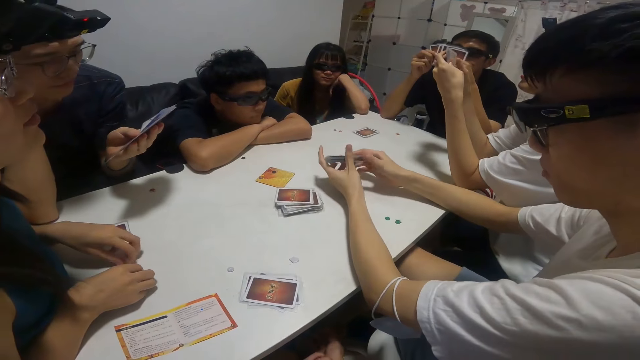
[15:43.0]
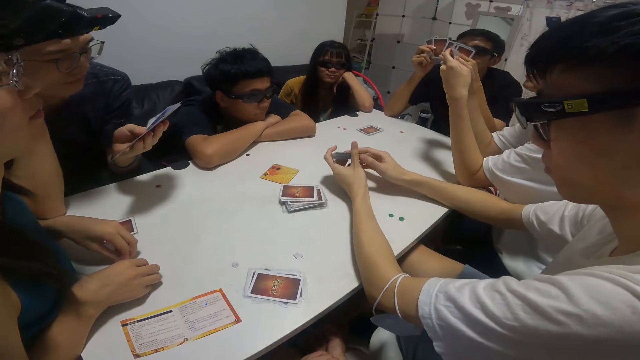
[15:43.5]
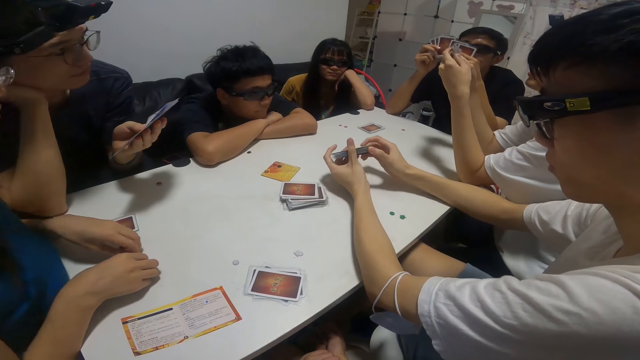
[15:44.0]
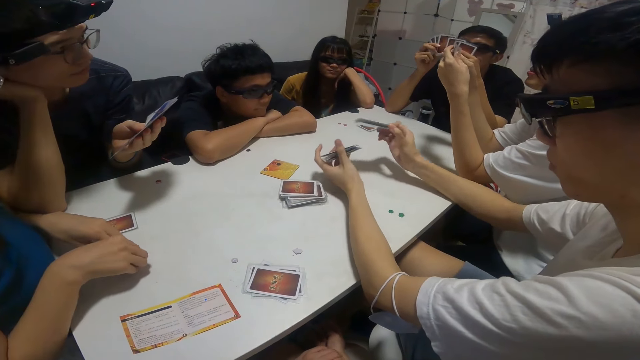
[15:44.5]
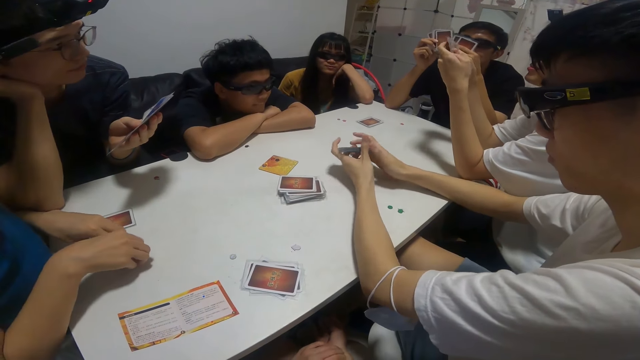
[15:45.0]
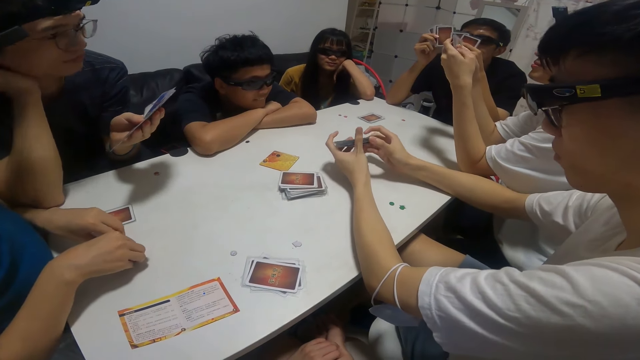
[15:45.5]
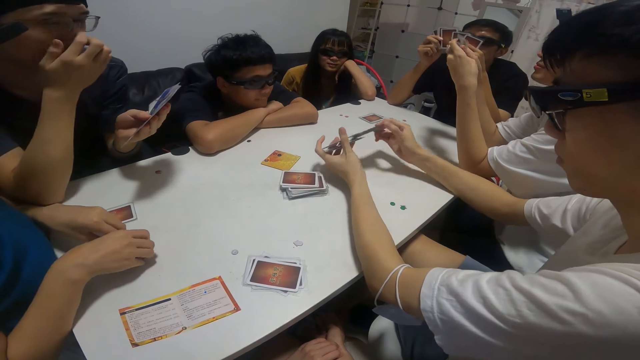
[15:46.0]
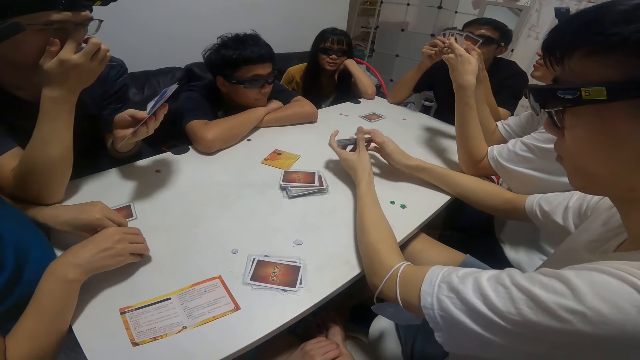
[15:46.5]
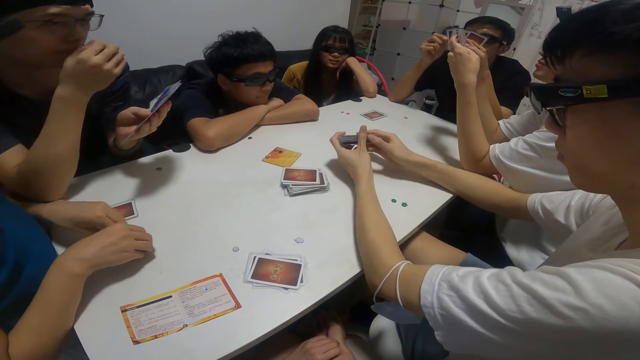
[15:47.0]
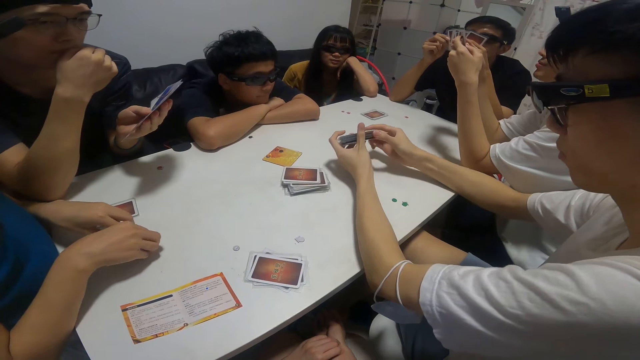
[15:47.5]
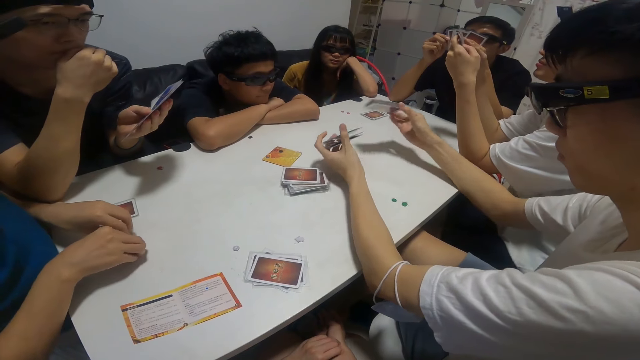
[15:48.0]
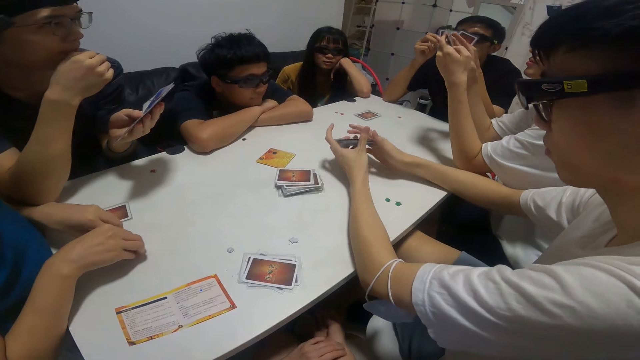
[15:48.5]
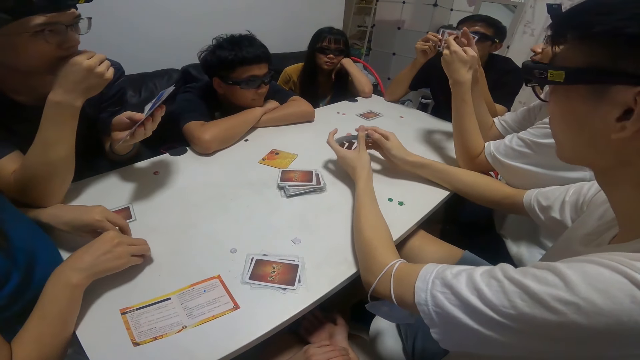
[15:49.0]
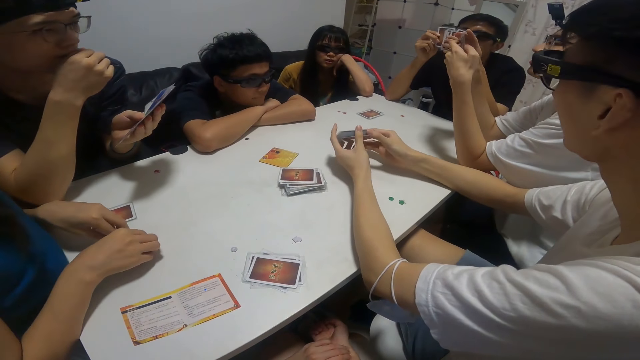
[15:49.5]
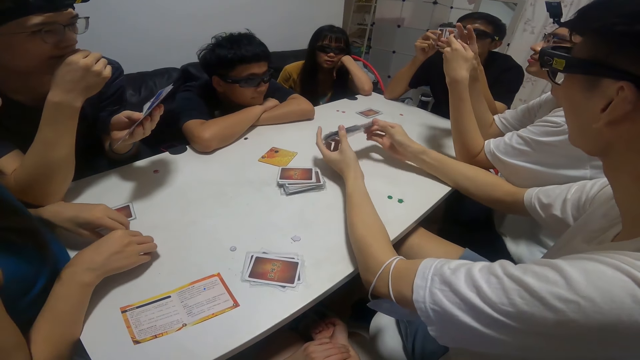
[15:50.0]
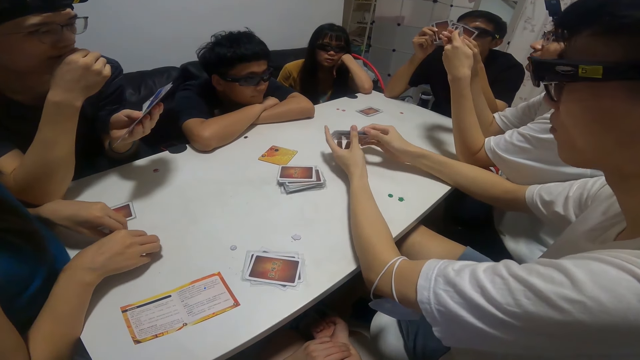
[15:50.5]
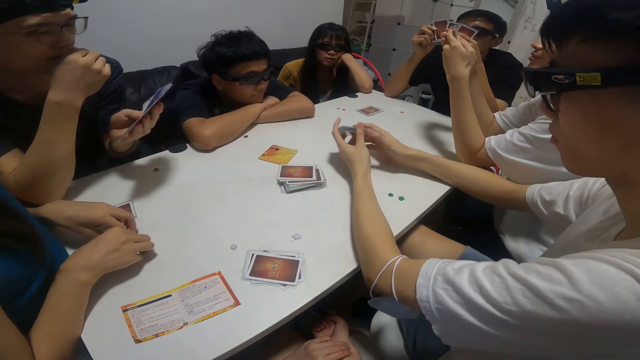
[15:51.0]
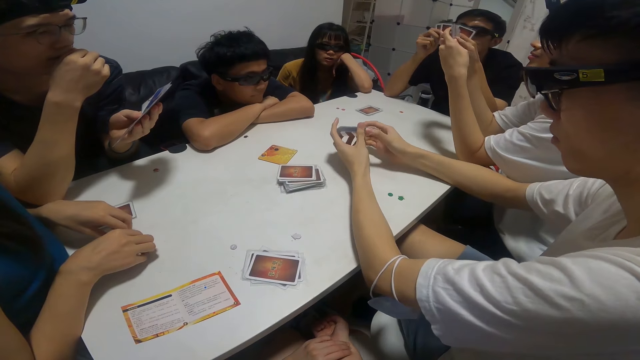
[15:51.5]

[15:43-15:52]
The man shuffles the cards in his left hand with his right hand. The camera wearer looks at the cards on his hands.

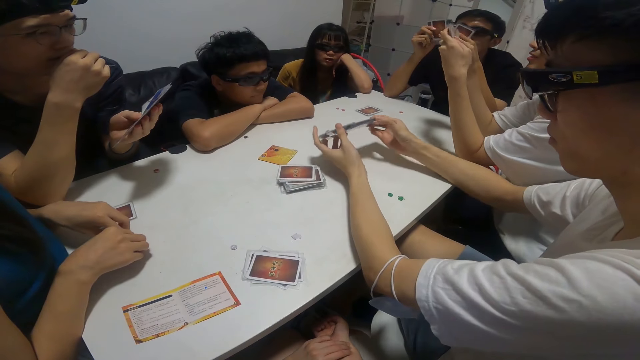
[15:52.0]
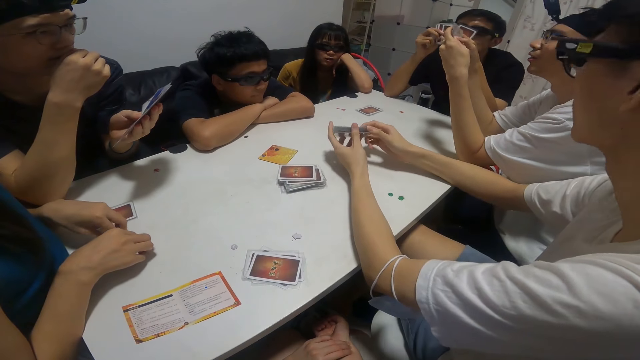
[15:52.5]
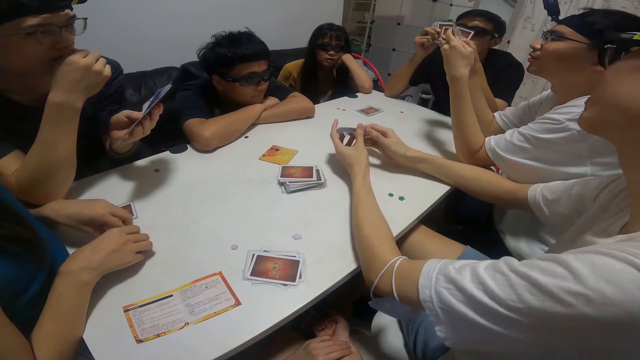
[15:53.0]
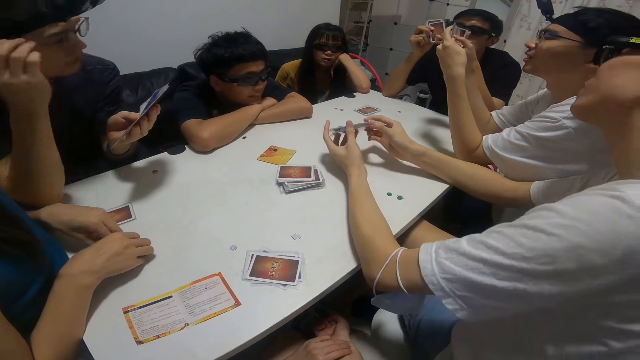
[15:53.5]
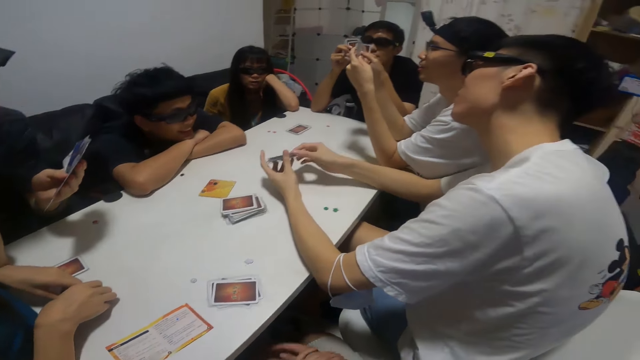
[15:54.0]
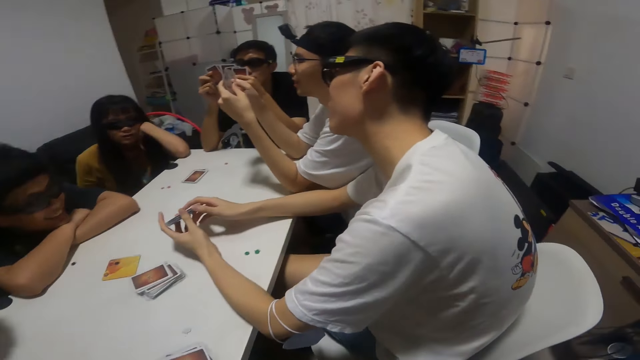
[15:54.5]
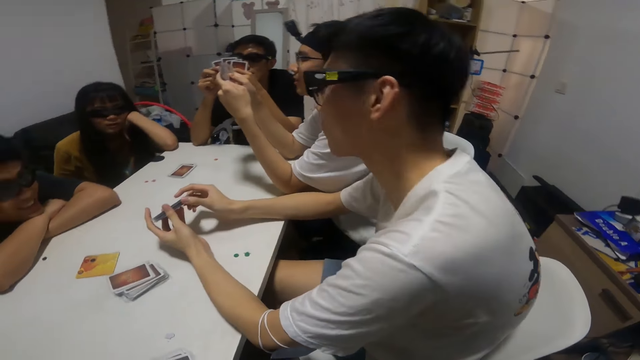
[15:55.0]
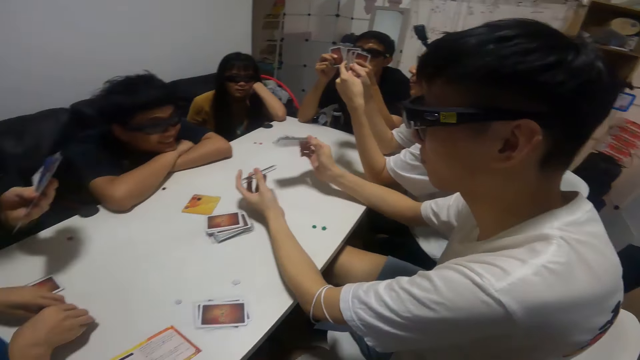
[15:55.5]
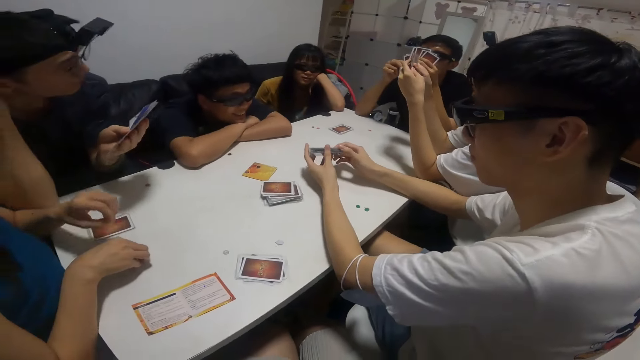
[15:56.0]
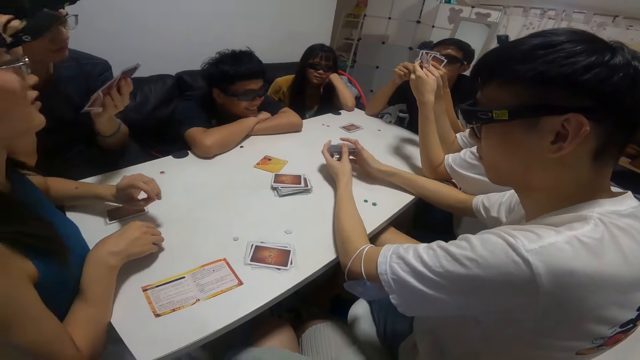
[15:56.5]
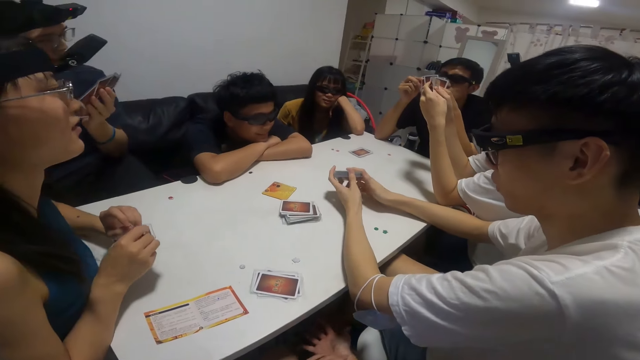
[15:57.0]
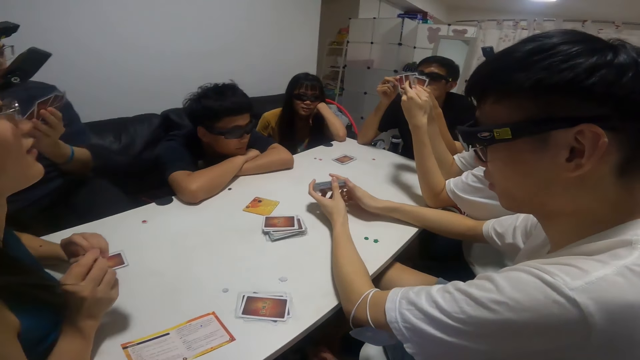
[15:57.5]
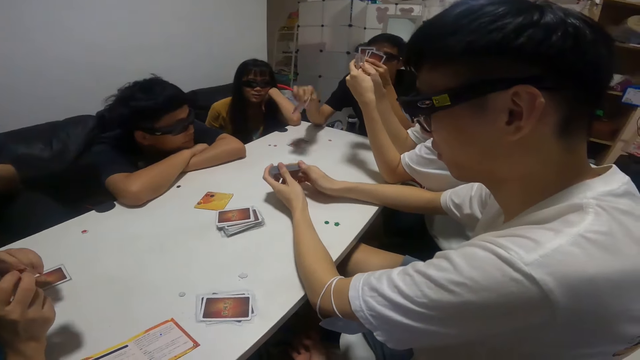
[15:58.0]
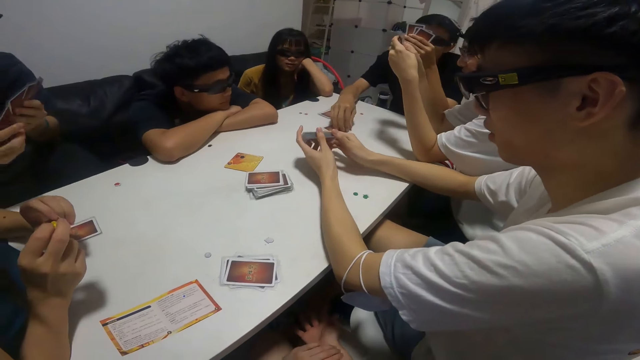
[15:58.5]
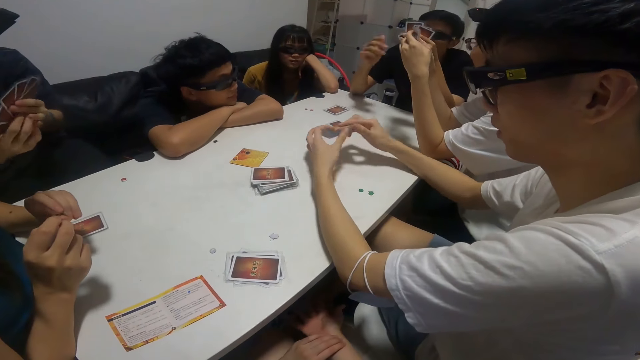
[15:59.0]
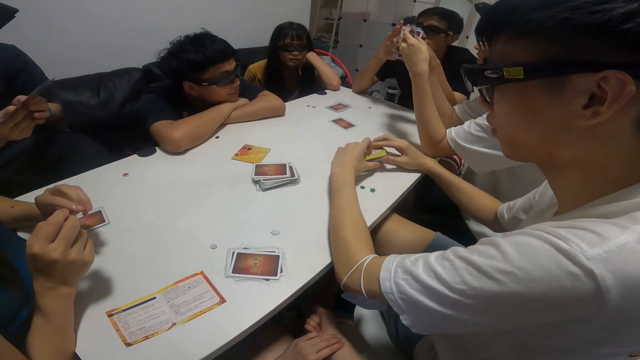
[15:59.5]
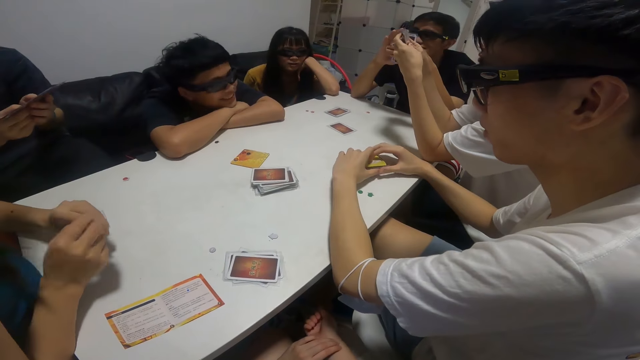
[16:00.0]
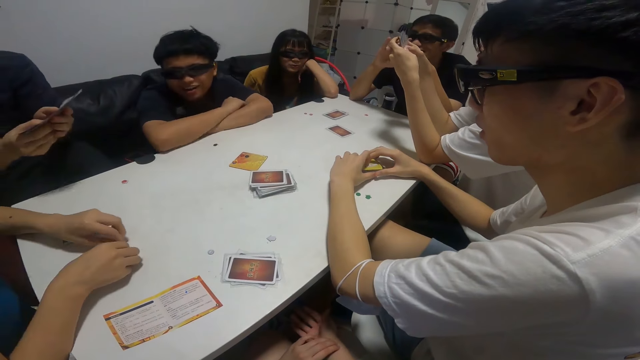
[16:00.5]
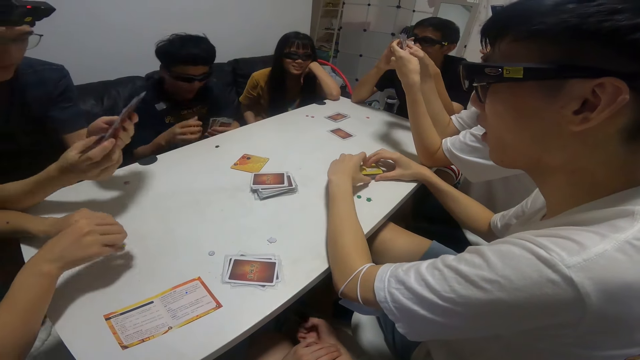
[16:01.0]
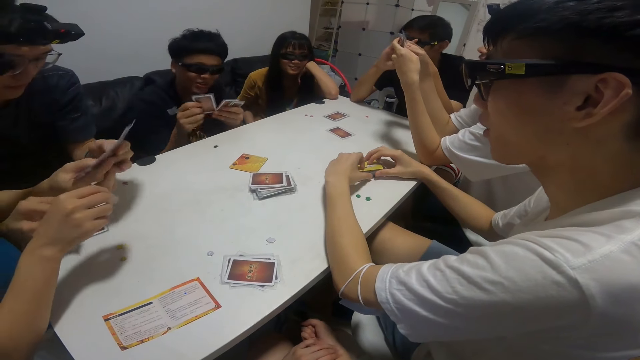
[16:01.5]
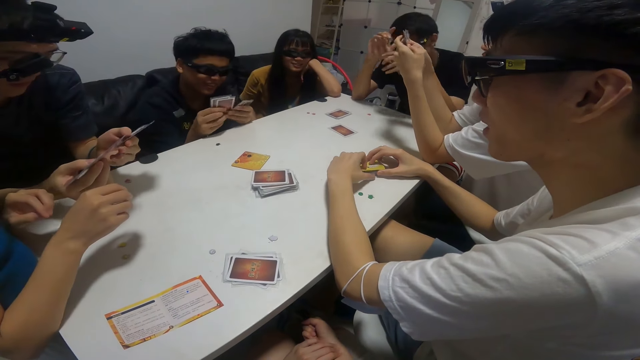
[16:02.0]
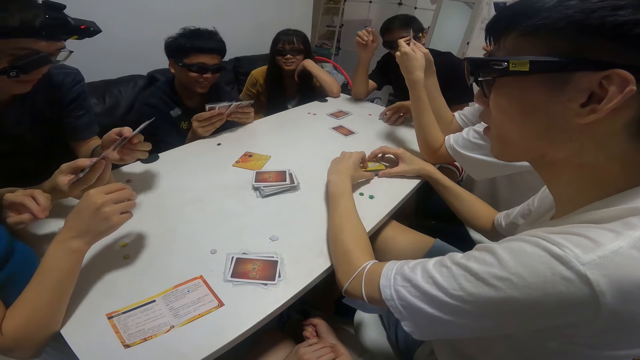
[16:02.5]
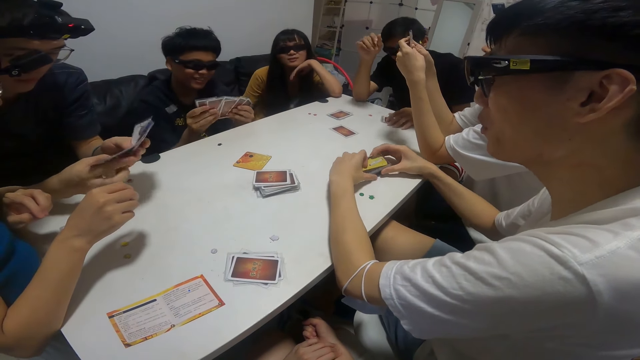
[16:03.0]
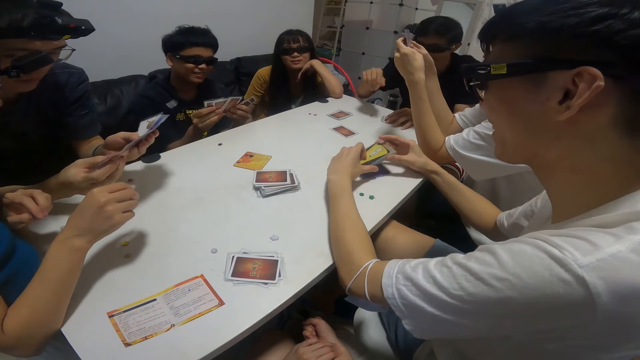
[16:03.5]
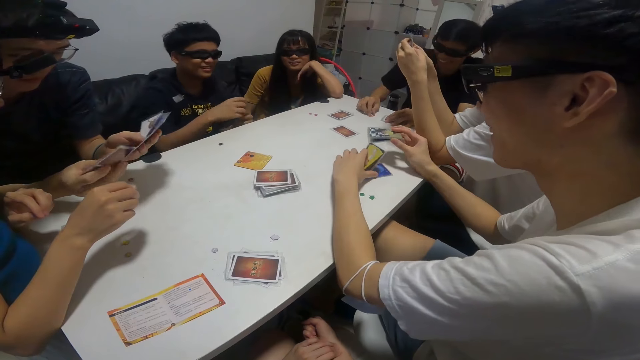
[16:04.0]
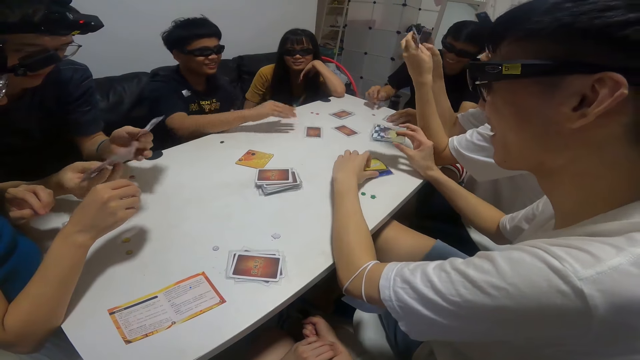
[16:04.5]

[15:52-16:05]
The camera wearer looks around the house. A man shuffles the cards on his hands. Another man plays another card on the table with his right hand. A third man looks at the cards and throws the card on the table.
